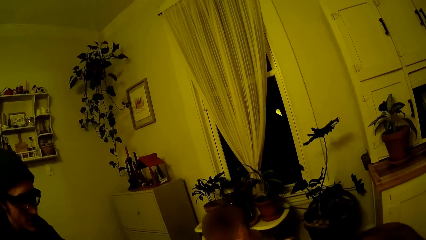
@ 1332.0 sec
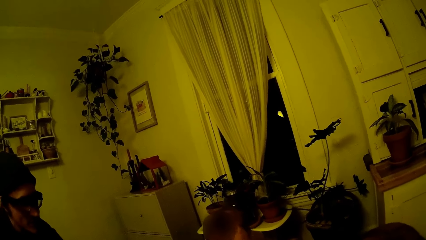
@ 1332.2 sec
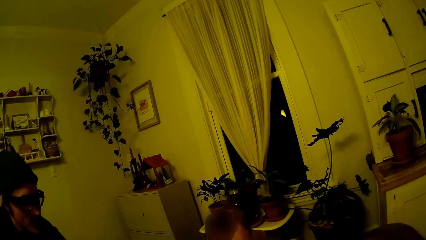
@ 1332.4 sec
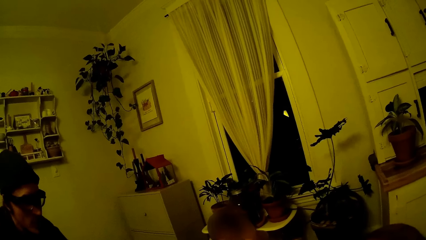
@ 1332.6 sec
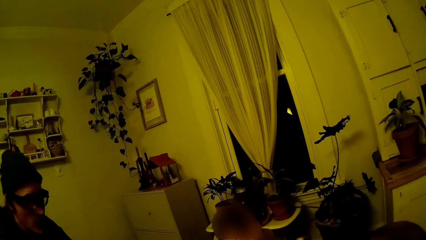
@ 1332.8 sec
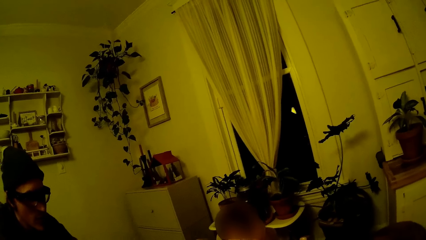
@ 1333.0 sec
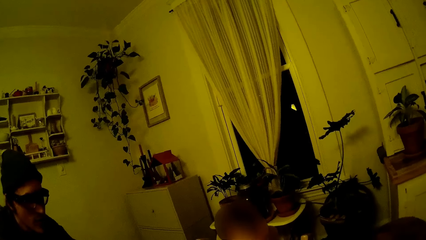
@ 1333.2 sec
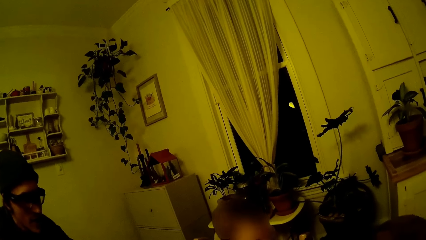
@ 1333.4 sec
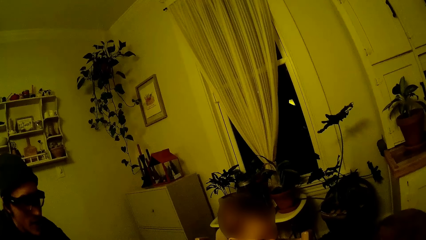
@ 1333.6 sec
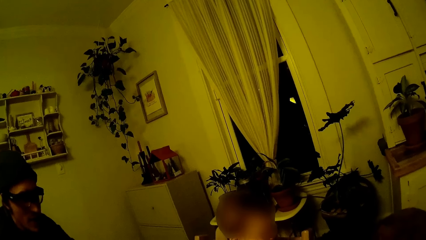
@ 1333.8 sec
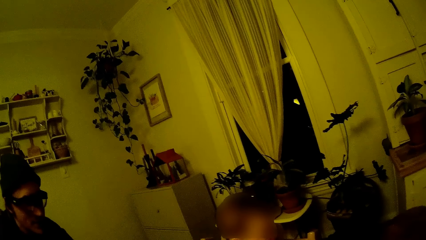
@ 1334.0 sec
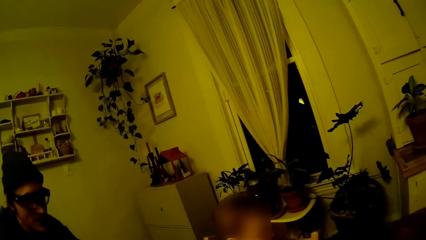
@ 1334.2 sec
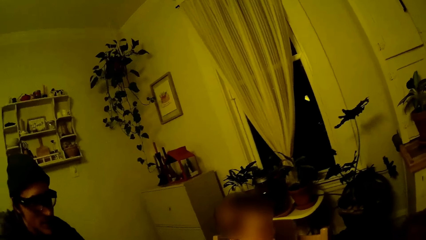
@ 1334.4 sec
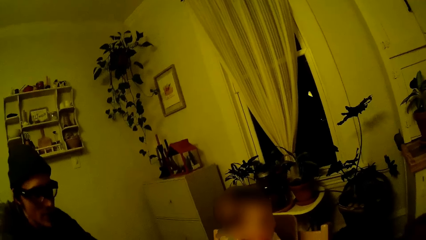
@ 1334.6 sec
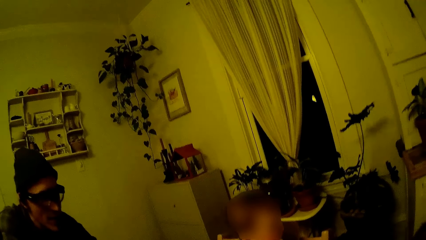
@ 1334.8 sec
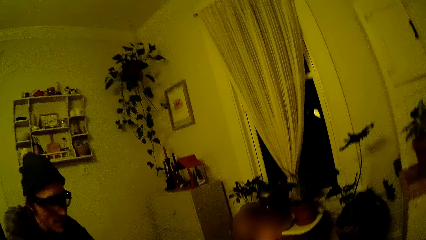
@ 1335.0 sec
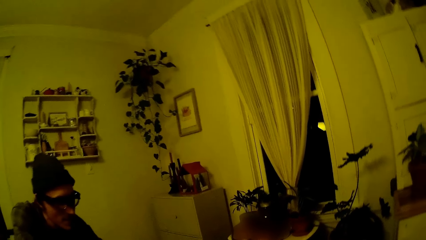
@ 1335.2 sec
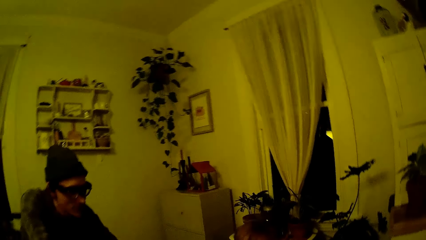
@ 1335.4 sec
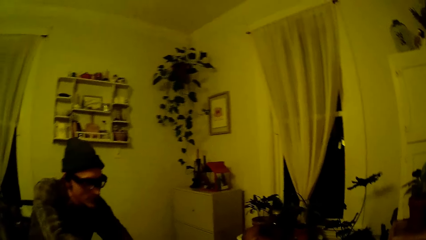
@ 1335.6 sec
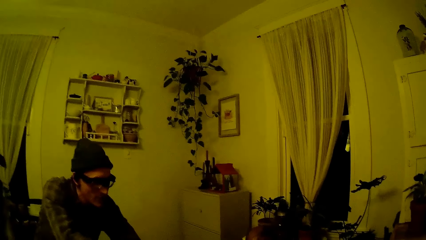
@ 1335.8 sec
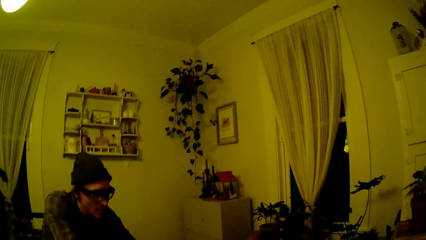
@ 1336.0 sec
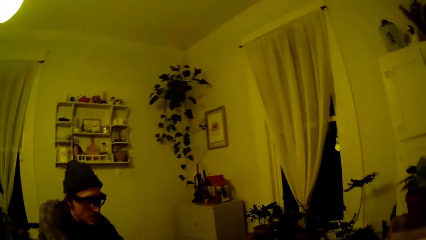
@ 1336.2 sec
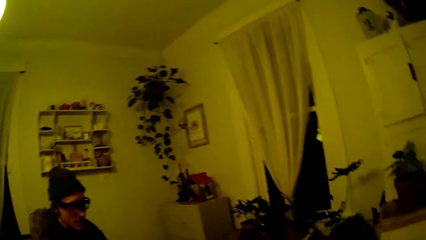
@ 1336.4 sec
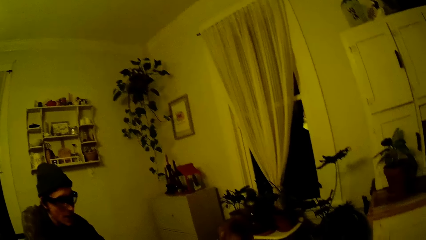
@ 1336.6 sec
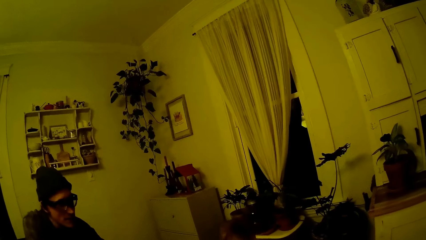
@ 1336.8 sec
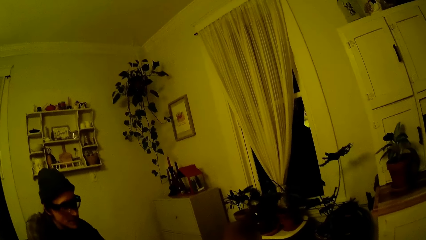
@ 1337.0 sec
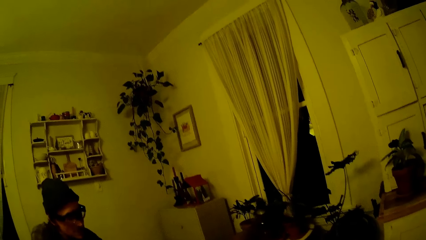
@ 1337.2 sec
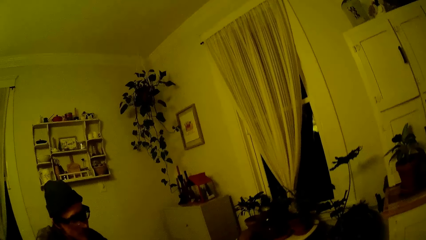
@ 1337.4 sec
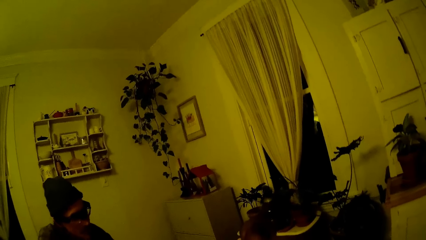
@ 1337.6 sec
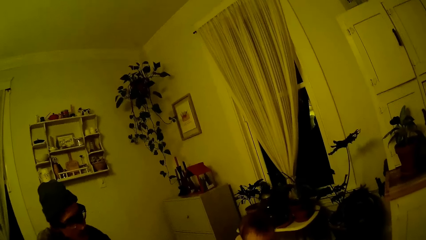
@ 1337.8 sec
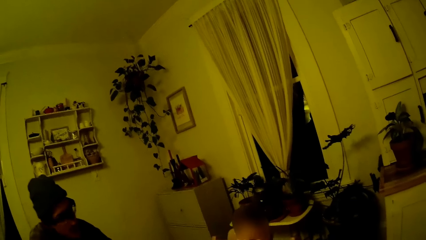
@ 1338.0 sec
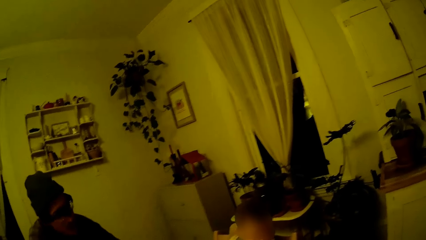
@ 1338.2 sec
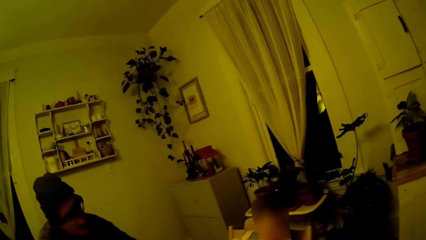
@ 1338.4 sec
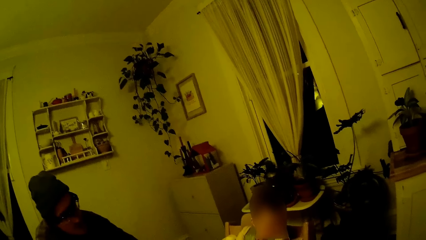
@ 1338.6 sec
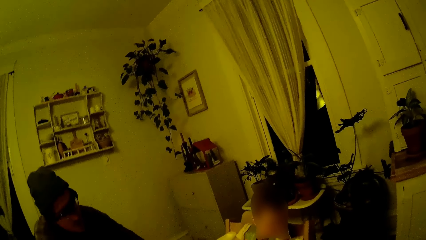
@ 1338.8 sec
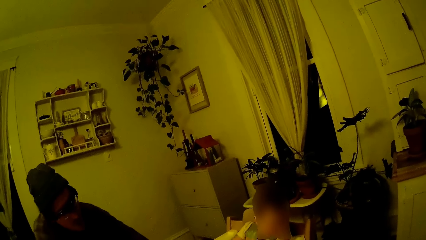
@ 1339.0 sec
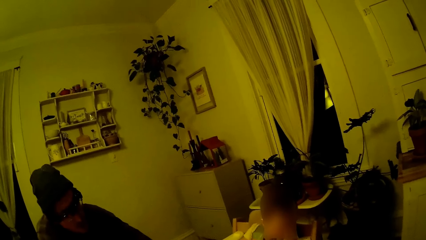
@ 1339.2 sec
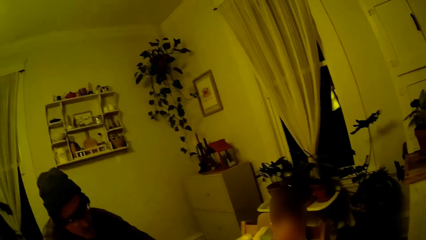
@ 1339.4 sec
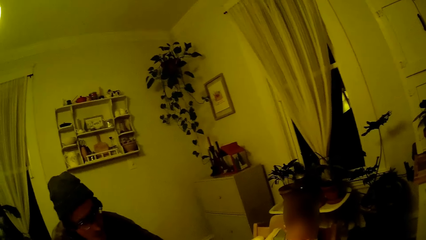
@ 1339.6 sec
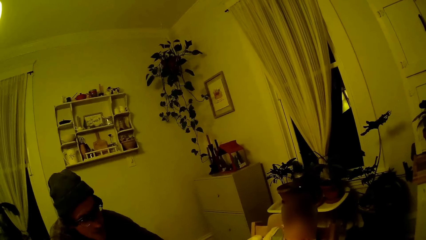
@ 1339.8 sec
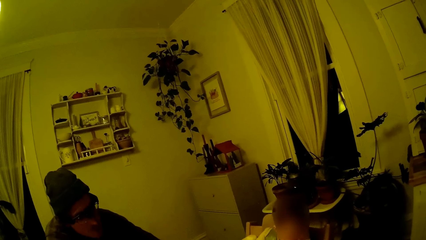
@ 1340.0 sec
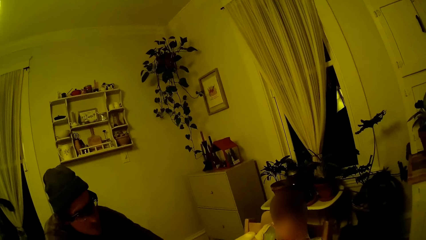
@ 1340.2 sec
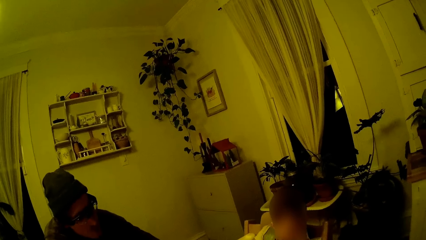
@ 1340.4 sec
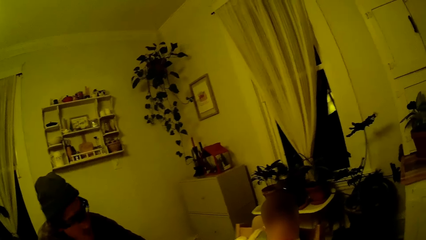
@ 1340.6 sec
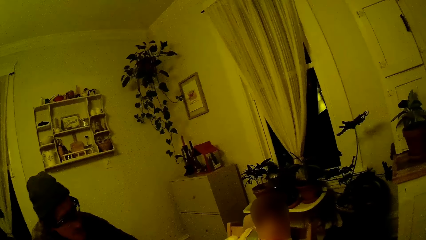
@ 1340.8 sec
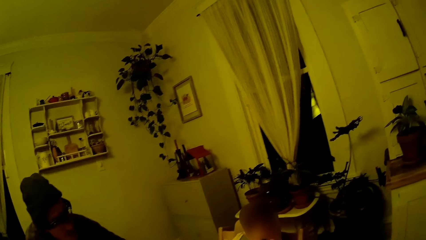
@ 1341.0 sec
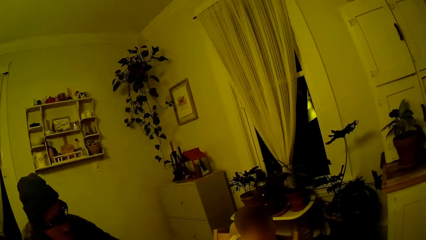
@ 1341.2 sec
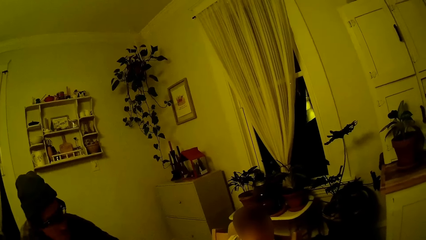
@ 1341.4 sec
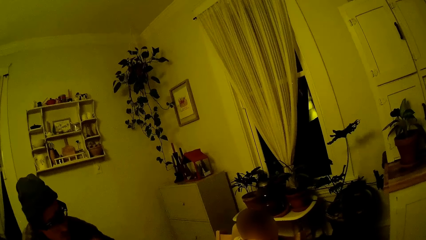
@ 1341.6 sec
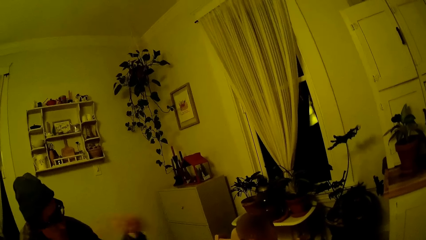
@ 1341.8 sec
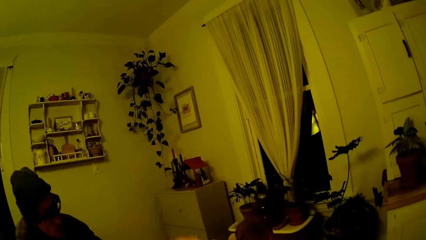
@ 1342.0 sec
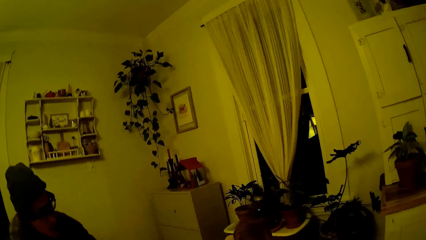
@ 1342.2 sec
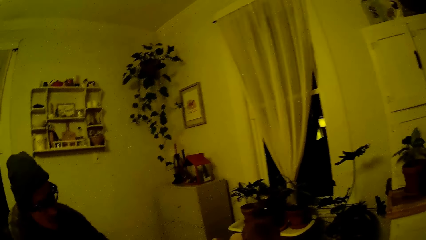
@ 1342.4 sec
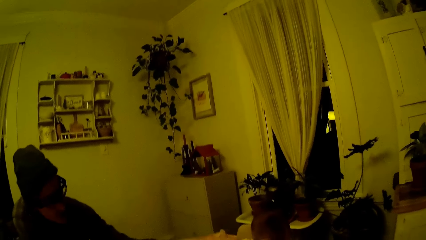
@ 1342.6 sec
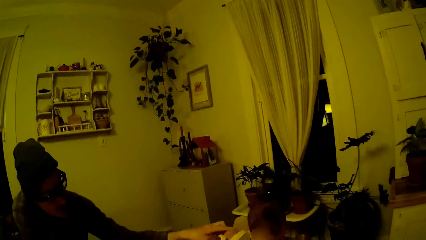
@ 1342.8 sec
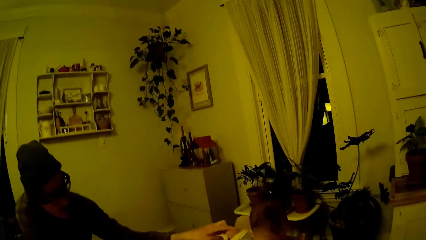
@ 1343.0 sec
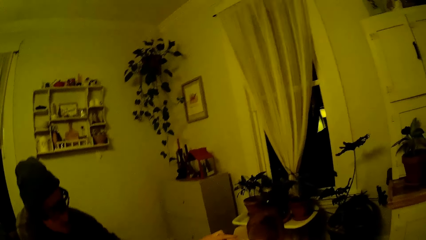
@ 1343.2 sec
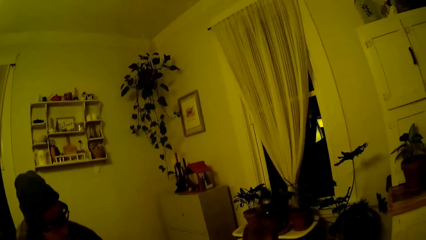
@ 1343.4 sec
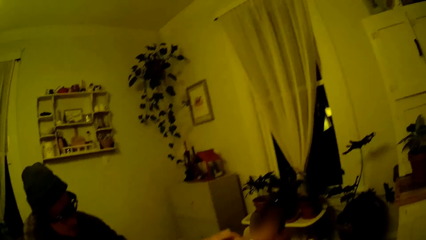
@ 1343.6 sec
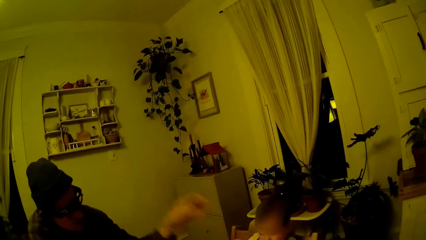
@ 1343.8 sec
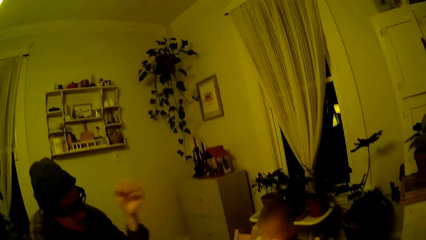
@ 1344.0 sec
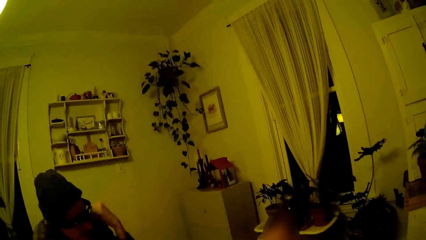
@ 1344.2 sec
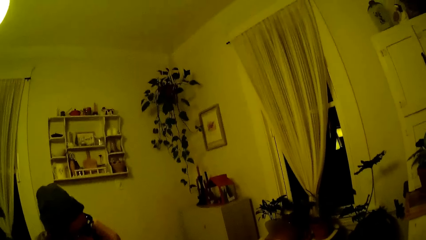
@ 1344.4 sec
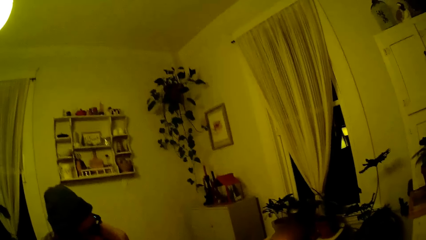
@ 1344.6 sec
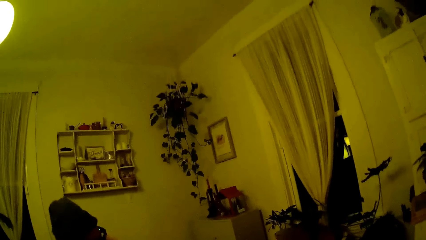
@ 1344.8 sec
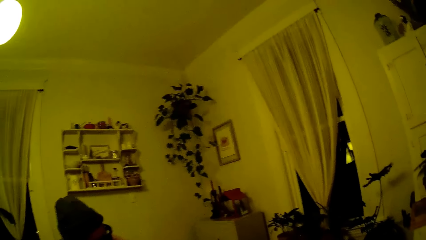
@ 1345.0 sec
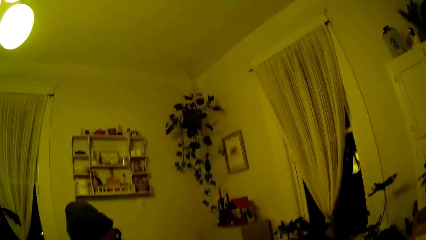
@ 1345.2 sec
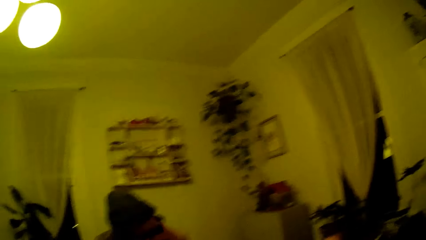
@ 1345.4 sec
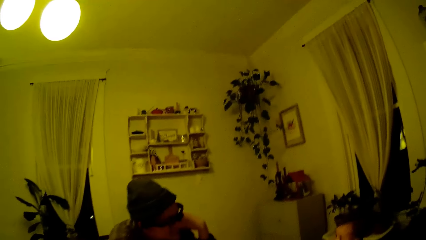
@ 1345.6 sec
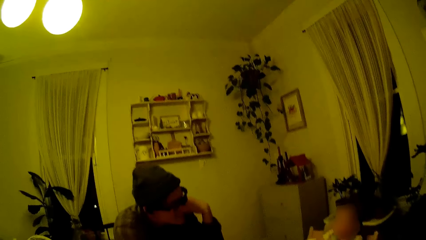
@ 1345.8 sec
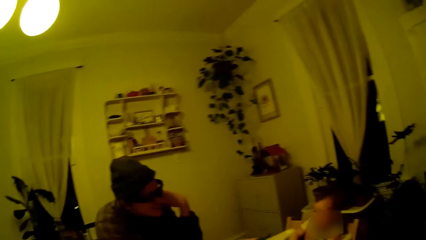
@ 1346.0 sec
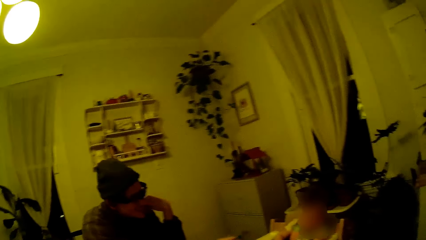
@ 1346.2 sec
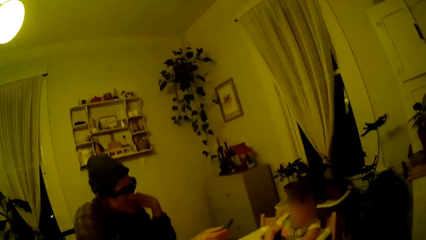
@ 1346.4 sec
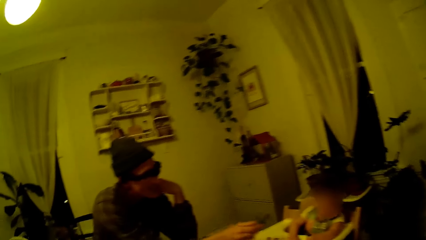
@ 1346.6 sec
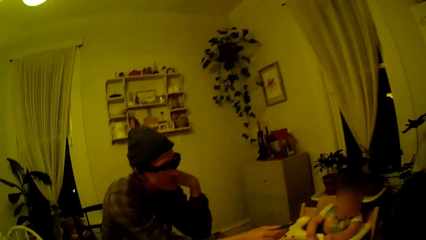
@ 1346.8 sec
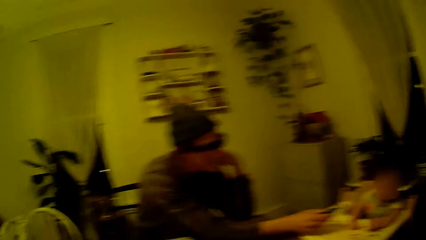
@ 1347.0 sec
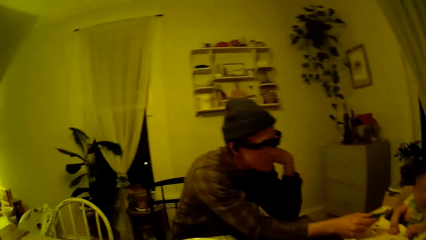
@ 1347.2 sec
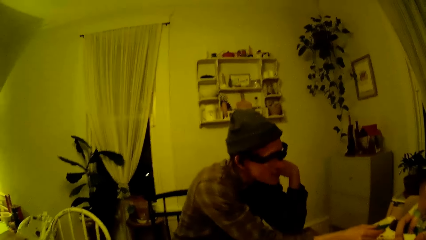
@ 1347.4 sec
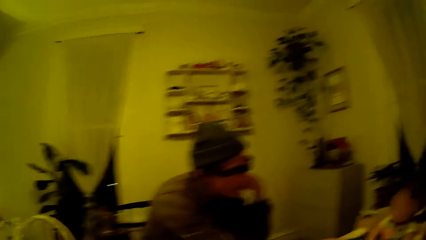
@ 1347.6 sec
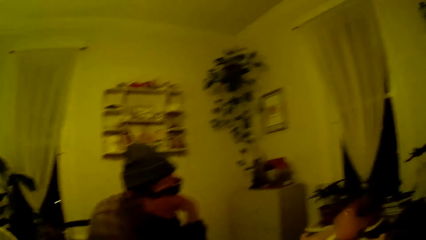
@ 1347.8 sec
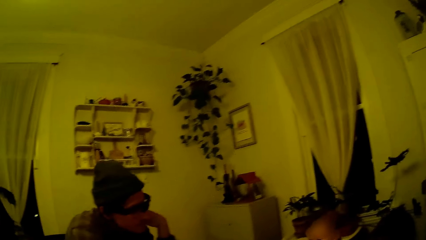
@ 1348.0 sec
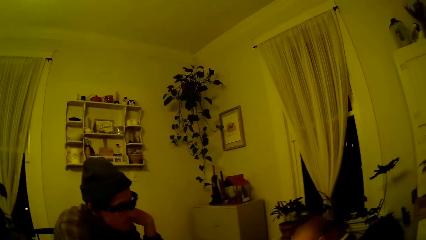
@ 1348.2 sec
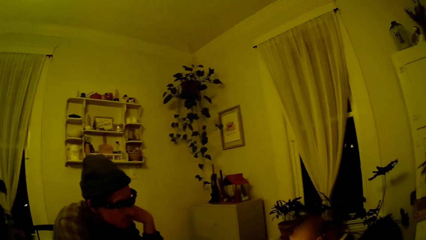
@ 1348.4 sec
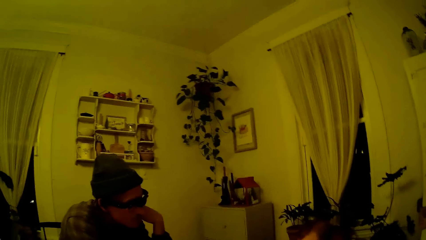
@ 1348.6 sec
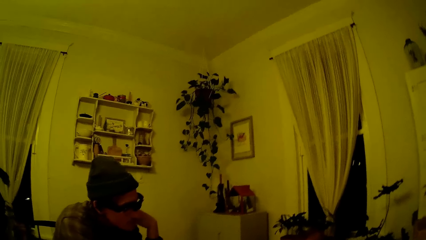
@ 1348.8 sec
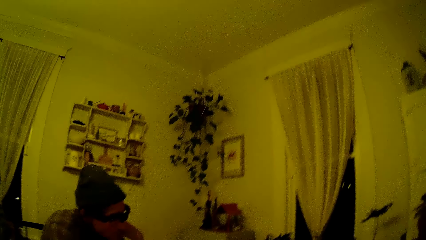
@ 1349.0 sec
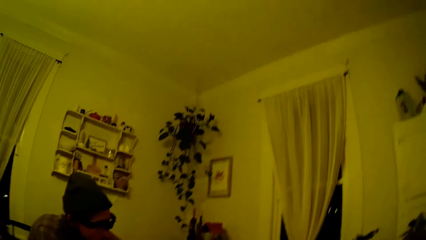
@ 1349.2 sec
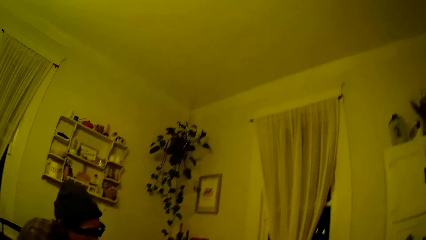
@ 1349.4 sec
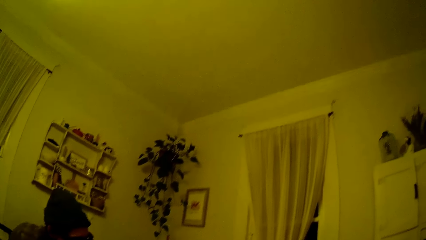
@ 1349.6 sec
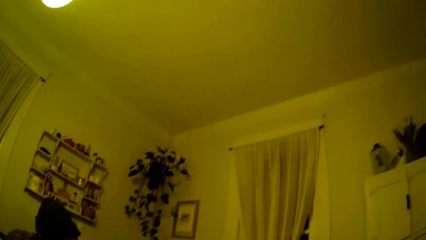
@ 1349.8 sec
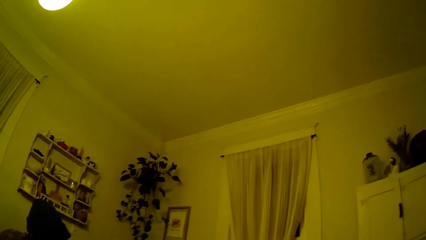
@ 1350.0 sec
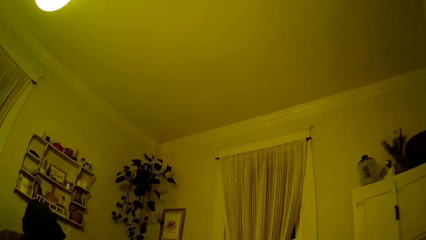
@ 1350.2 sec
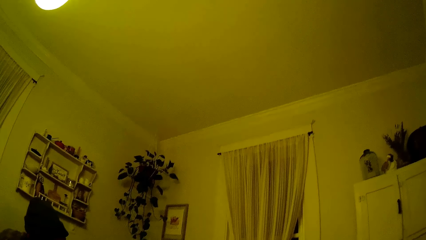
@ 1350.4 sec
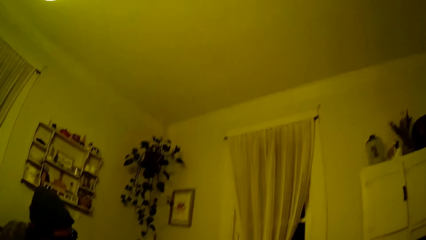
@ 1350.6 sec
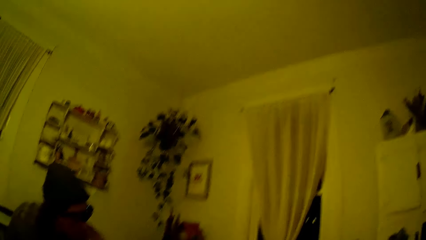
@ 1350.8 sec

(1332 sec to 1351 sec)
A man talks to a baby. The camera wearer looks at the baby. The man talks to the baby. He talks to the baby again.
